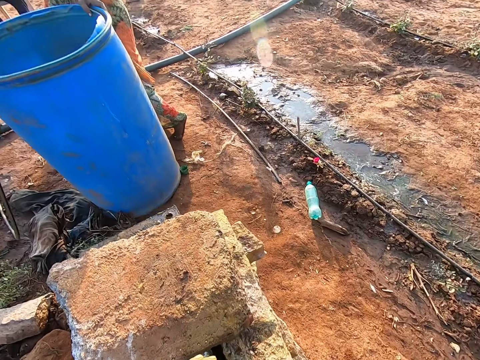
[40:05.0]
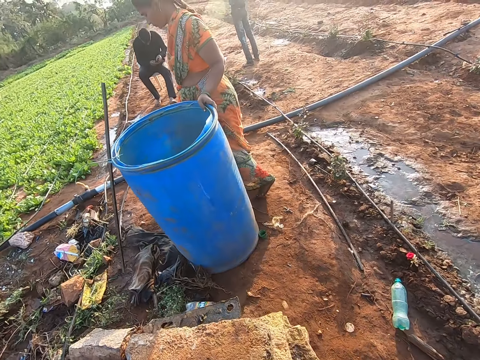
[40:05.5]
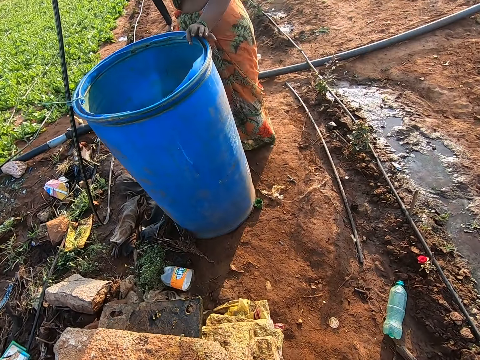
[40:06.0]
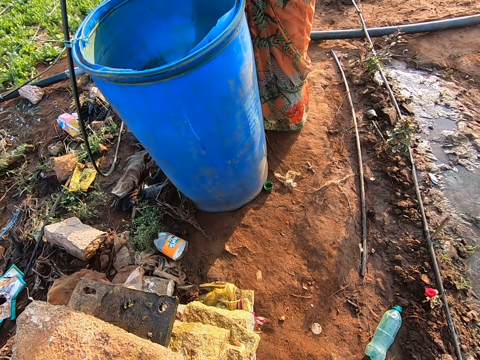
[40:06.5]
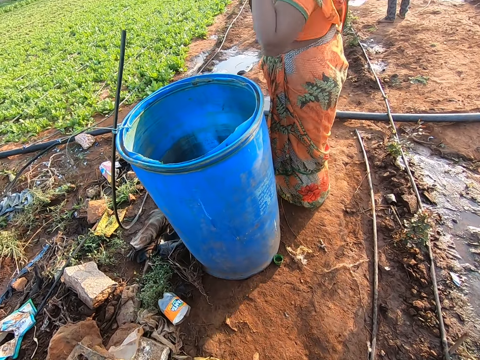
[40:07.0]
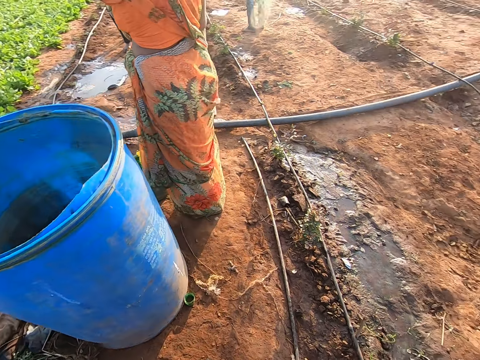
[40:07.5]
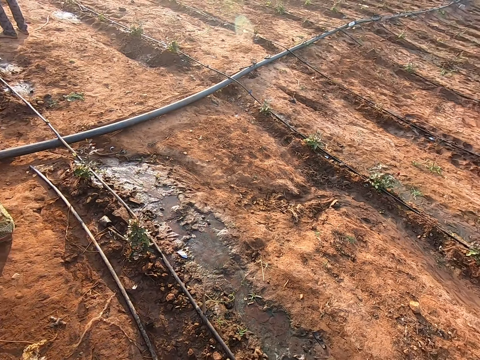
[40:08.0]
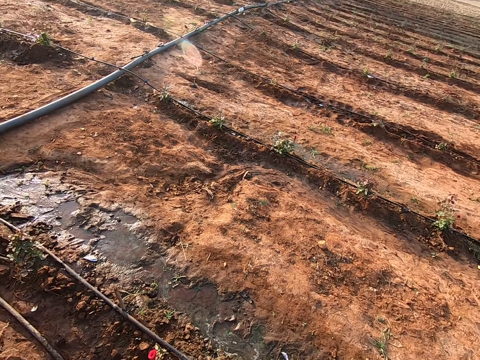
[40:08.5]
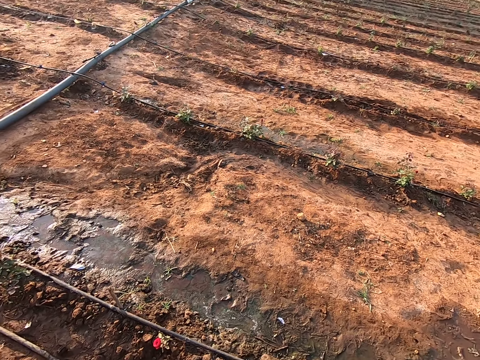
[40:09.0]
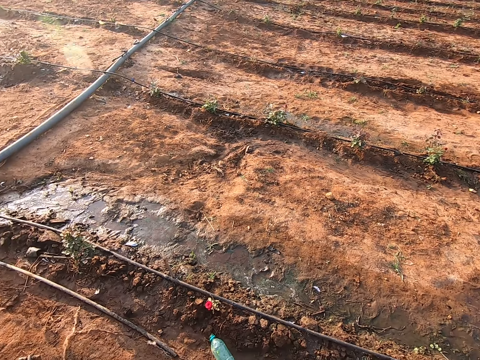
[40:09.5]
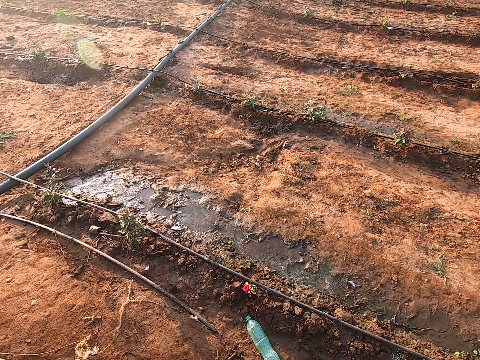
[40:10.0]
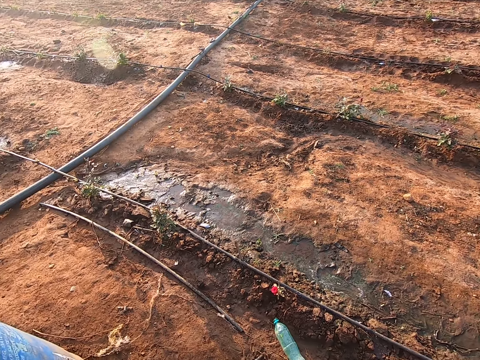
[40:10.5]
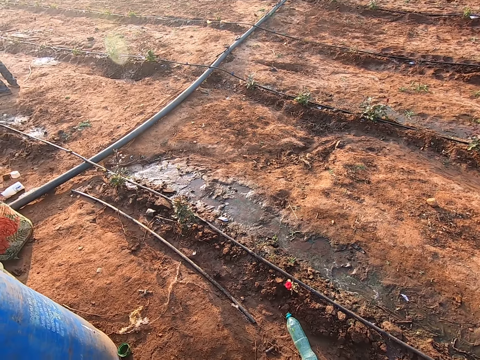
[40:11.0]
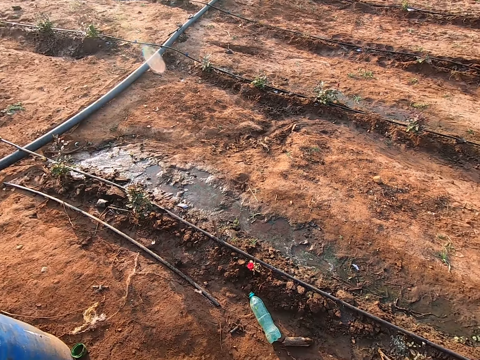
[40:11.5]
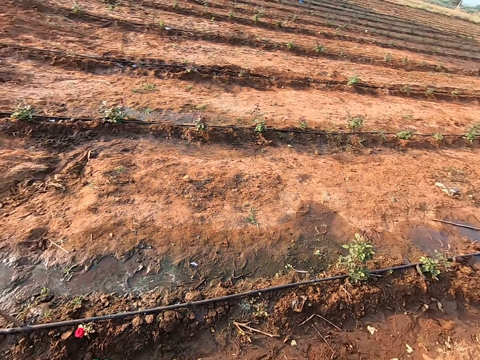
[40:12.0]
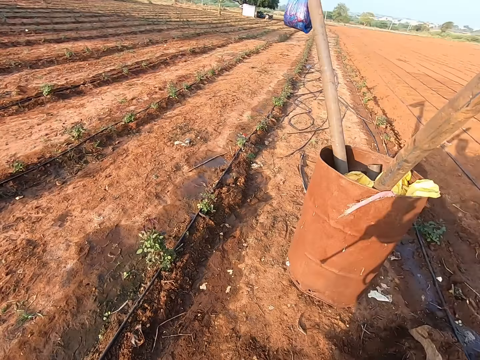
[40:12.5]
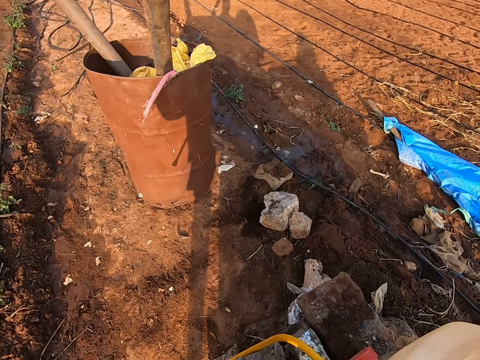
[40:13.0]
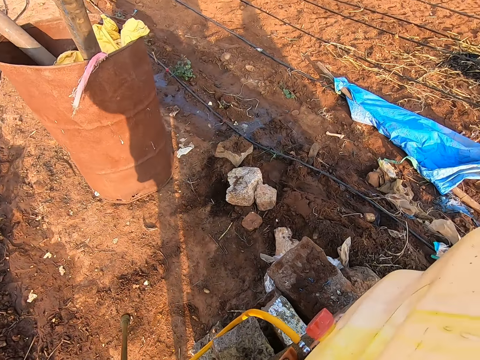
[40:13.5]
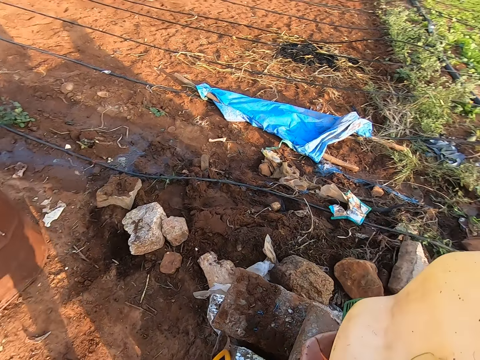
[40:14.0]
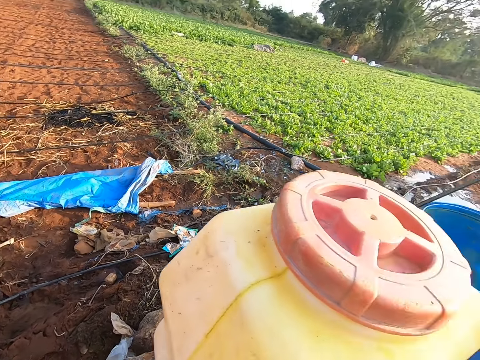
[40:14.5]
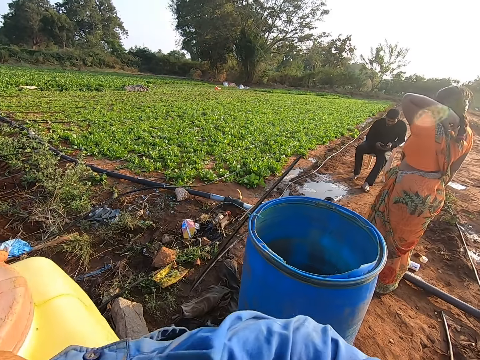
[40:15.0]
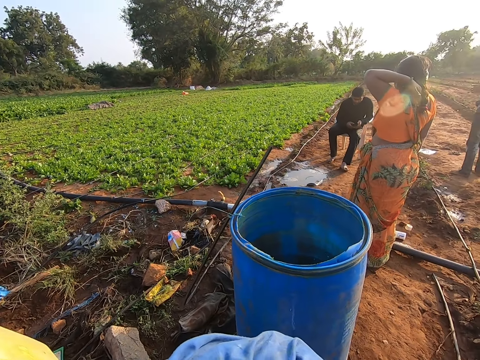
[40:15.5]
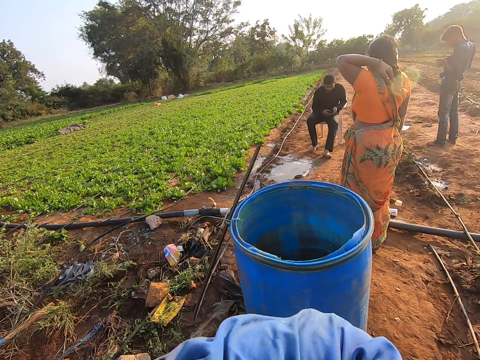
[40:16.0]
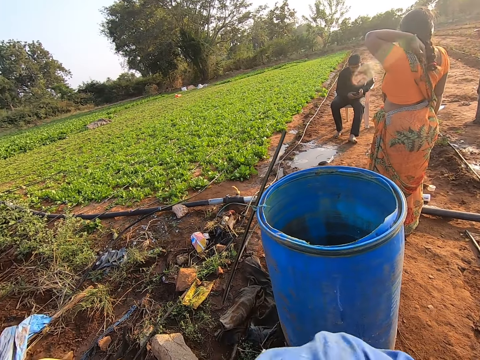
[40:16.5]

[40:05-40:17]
The woman holds a drum on the ground with her left hand. A man operates a phone on a chair with his hands. The woman places her hand on the tank and removes her hand from the tank. The woman scratches her hair with her left hand. The camera wearer looks around. He opens the fumigation pump sprayer tank with his hands. The woman scratches her back with her left hand. The first man operates the phone on the chair with his hands. Another man operates a phone with his hands.

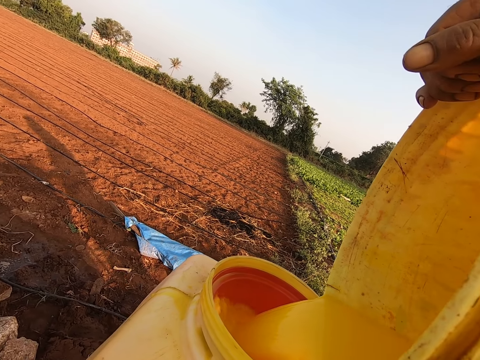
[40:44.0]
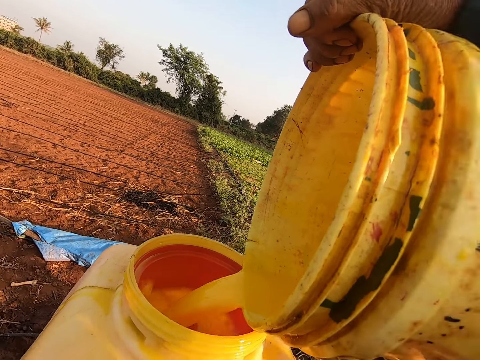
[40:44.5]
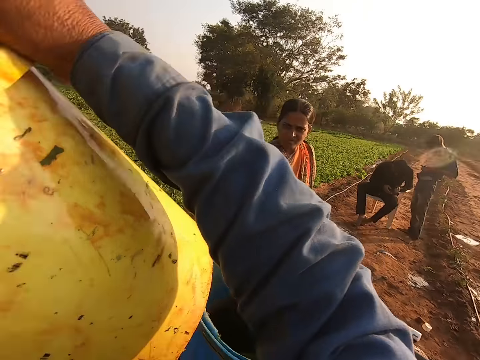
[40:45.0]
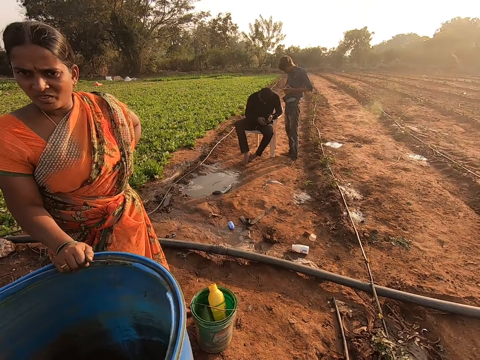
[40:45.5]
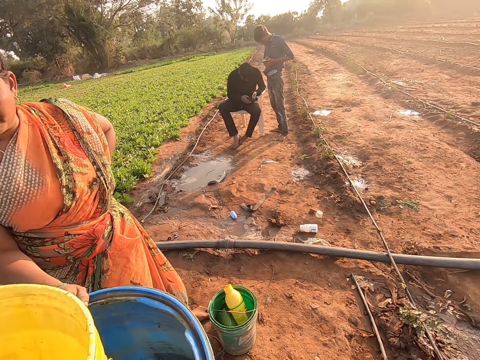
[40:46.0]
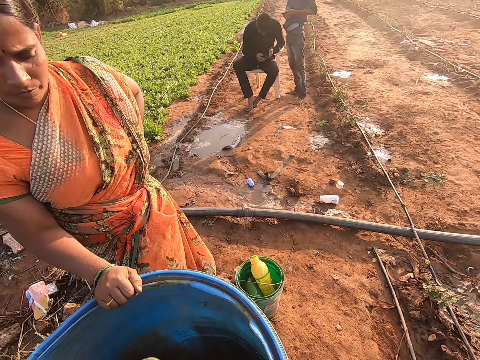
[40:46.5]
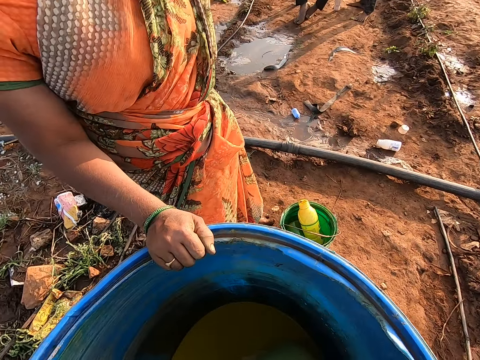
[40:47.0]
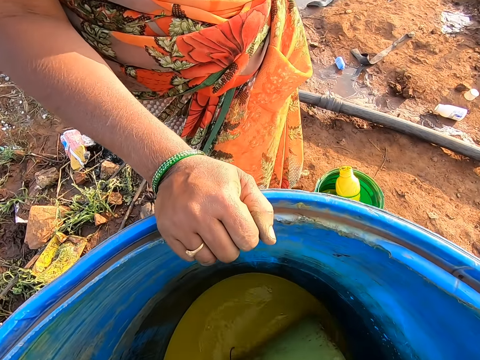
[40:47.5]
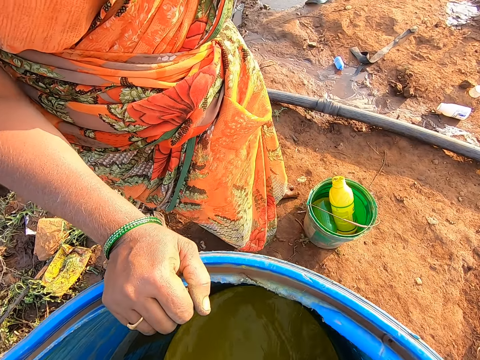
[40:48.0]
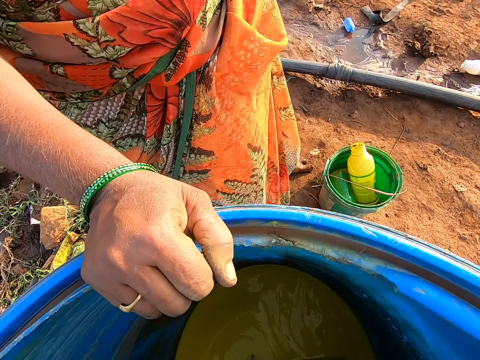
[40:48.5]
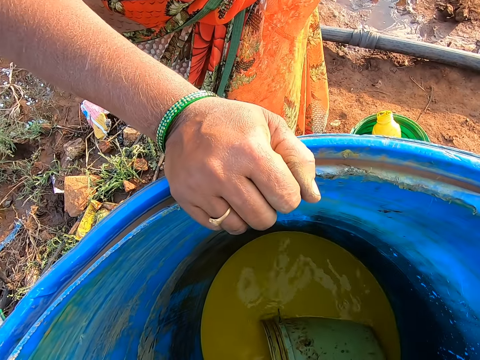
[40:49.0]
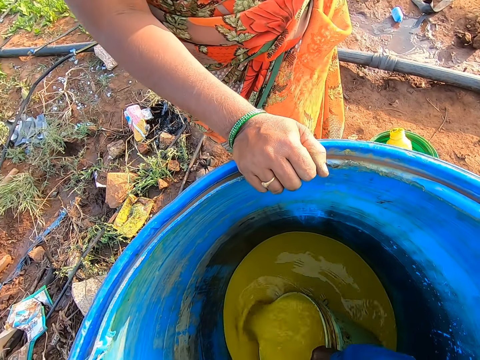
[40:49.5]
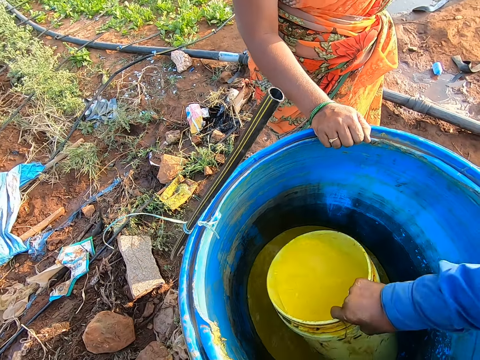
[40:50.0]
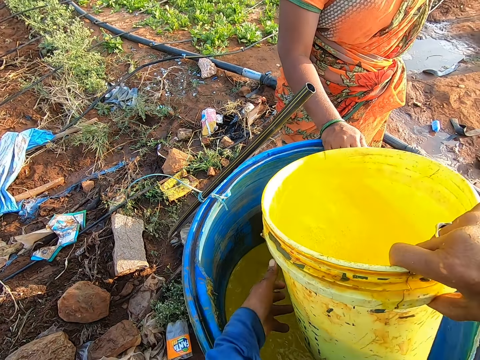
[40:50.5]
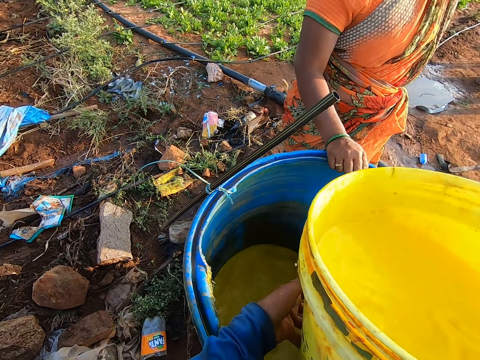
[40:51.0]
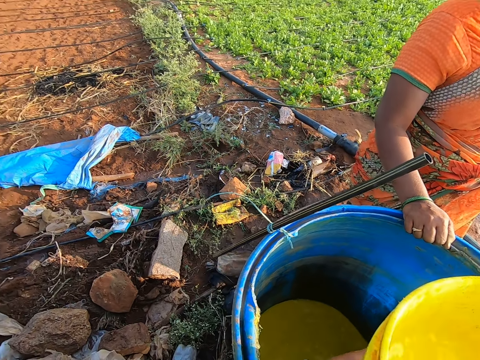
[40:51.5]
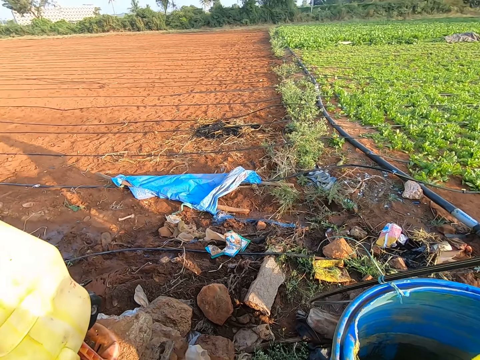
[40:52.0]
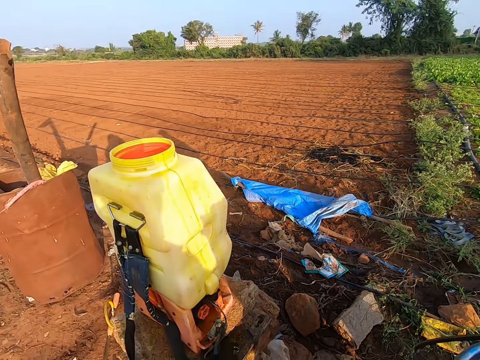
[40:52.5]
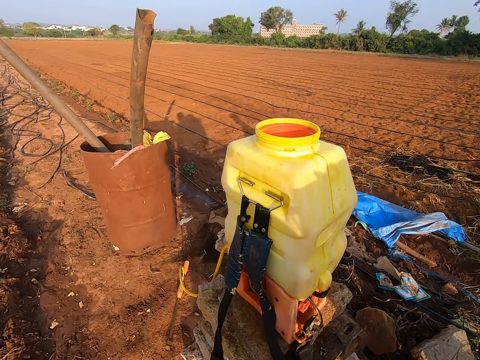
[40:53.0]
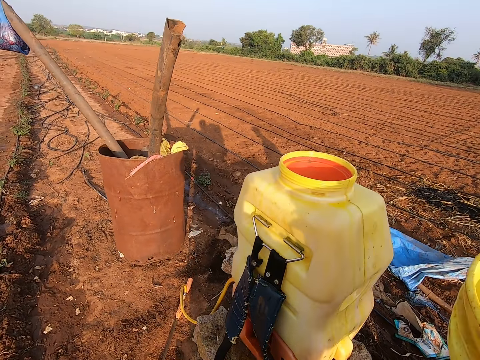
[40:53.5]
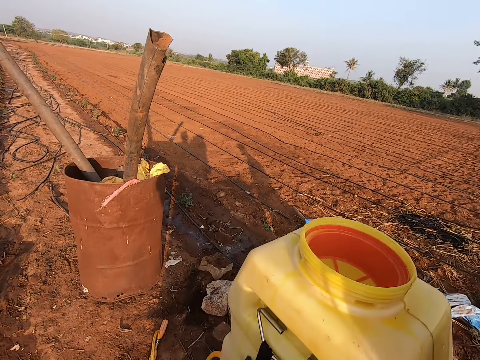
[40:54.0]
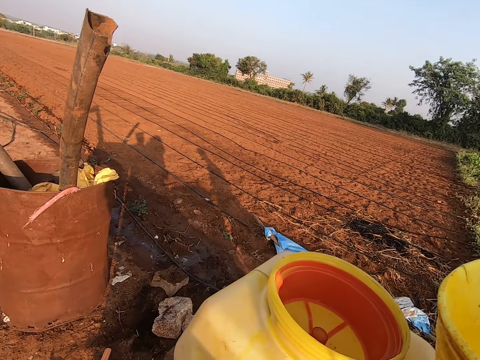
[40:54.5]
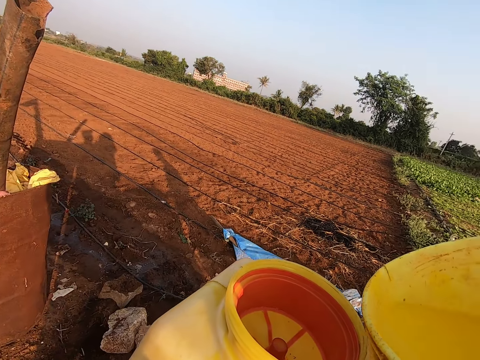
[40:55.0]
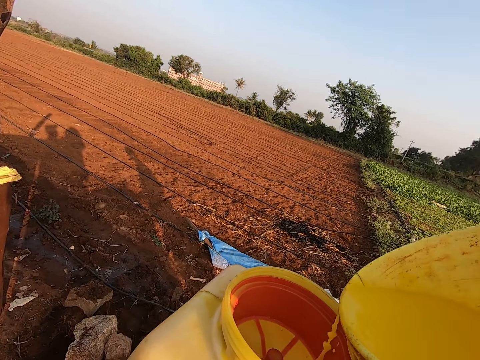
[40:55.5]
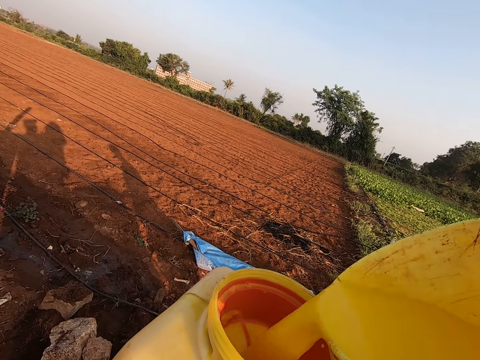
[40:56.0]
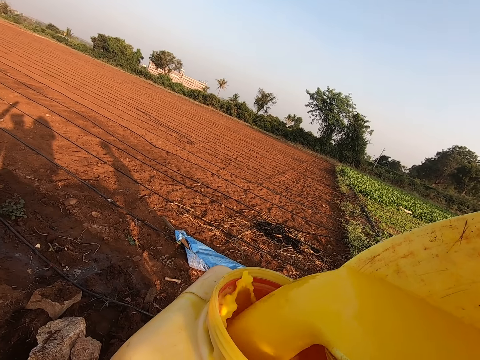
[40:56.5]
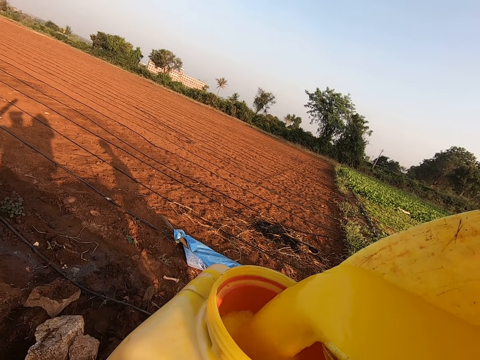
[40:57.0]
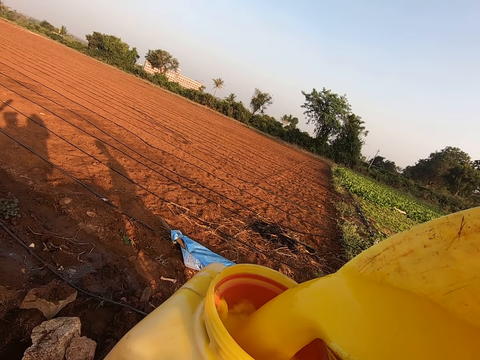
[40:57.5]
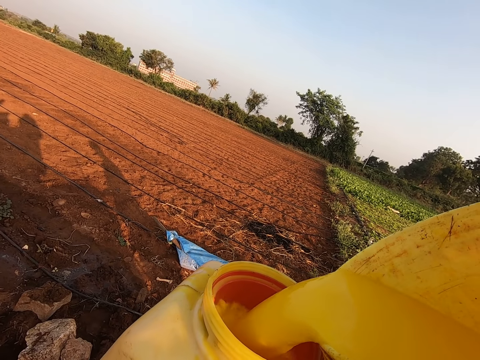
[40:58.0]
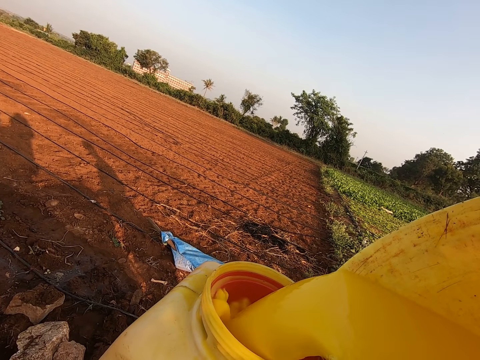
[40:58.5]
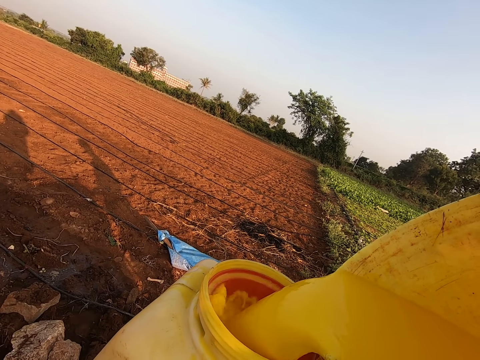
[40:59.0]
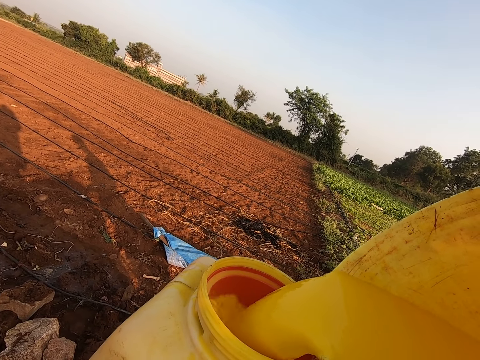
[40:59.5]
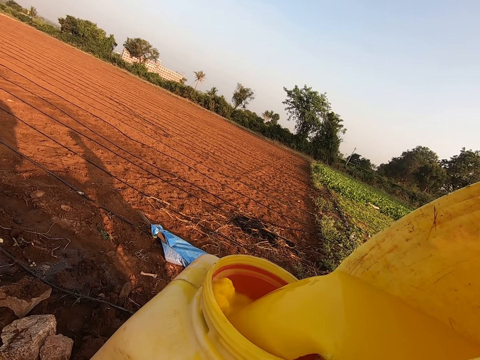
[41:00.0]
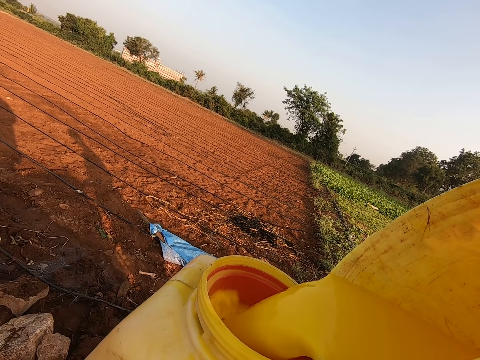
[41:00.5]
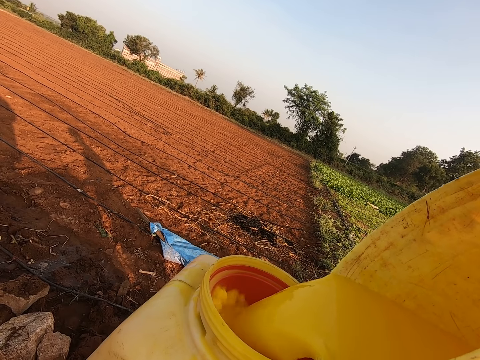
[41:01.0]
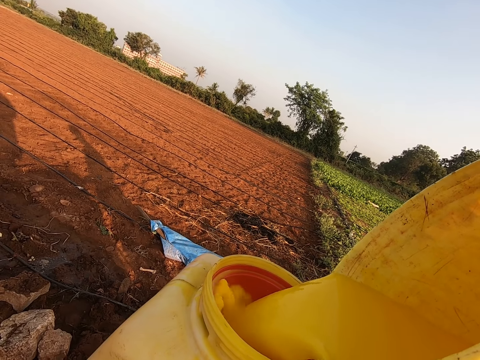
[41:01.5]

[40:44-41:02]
The camera wearer looks around. They fetch the yellow liquid. They walk. They pour the yellow liquid in a sprayer.
